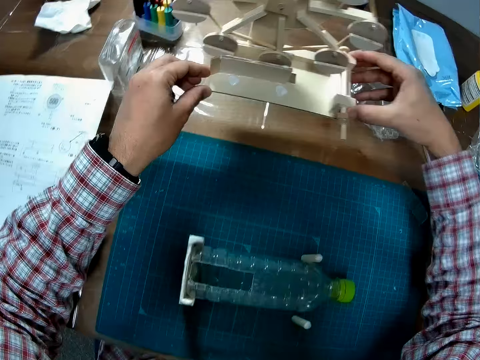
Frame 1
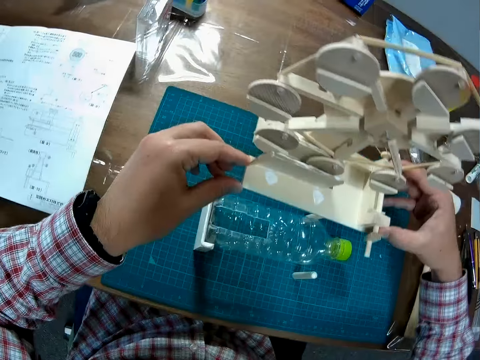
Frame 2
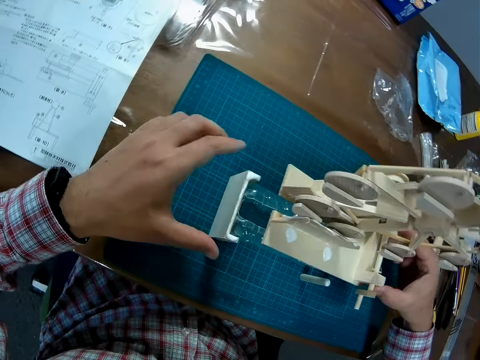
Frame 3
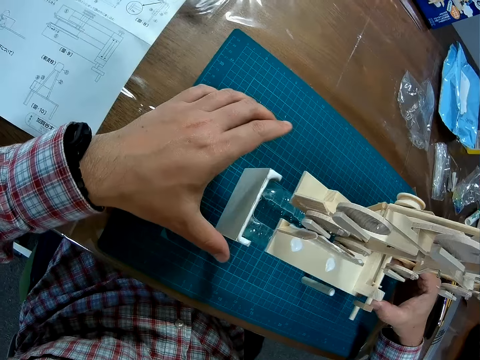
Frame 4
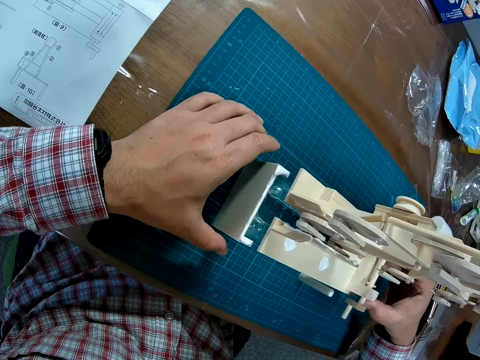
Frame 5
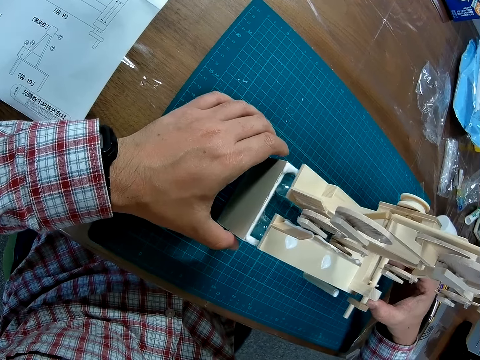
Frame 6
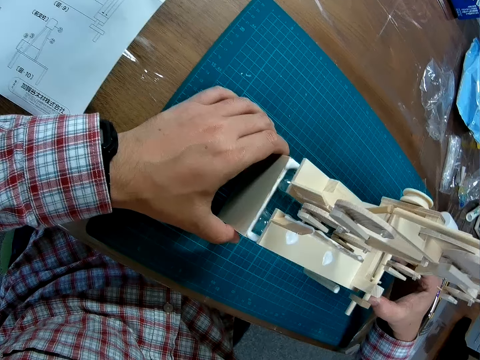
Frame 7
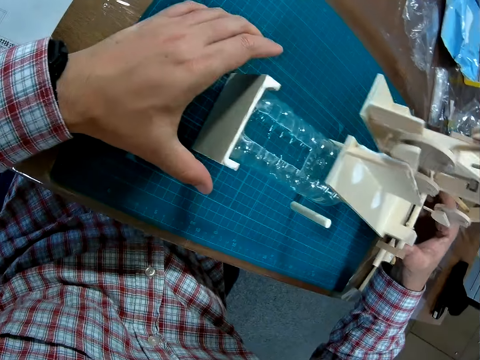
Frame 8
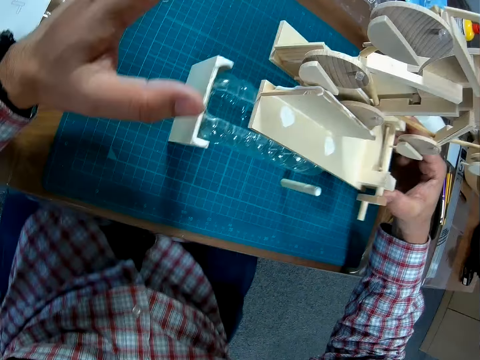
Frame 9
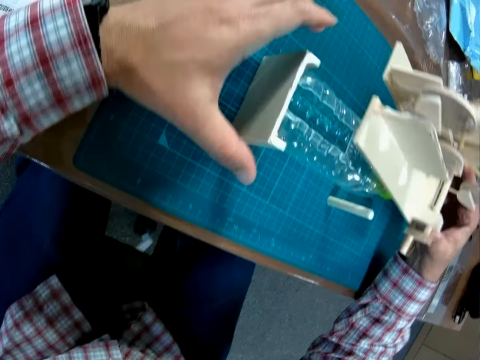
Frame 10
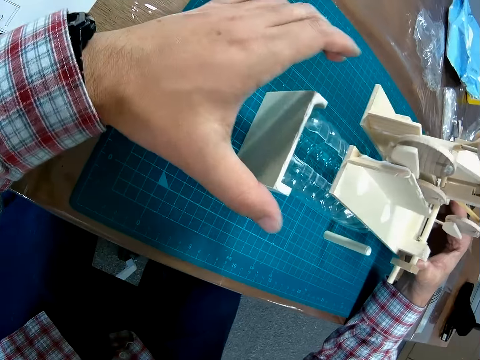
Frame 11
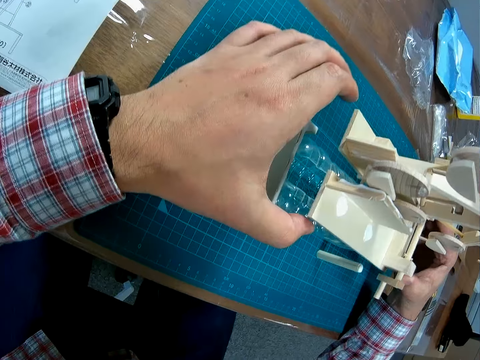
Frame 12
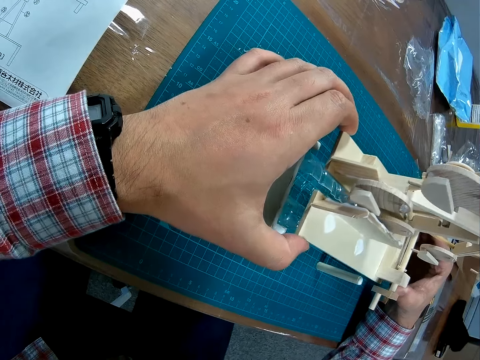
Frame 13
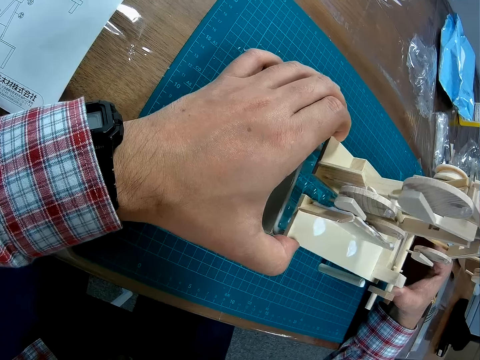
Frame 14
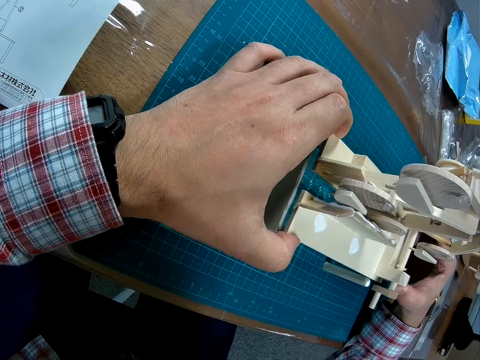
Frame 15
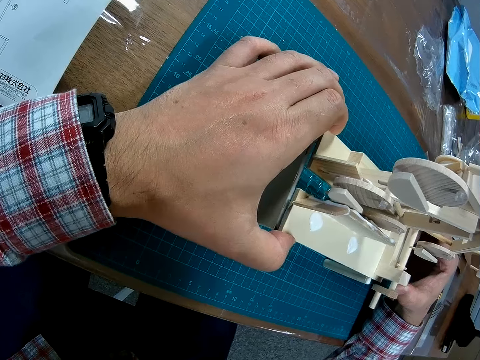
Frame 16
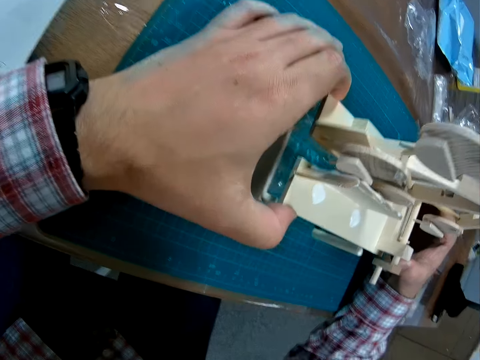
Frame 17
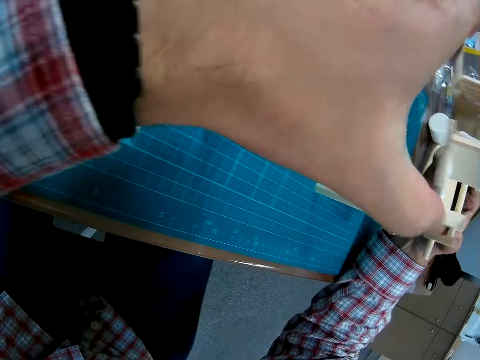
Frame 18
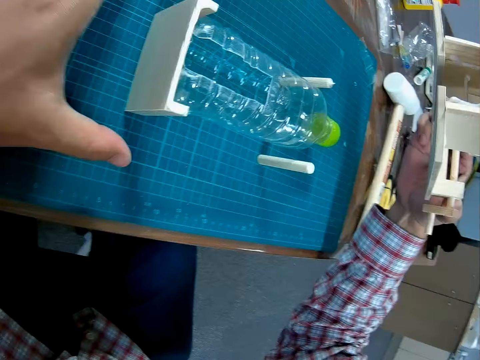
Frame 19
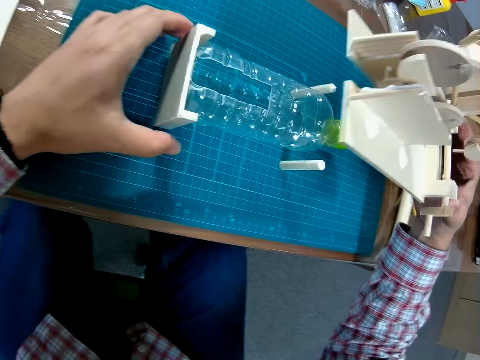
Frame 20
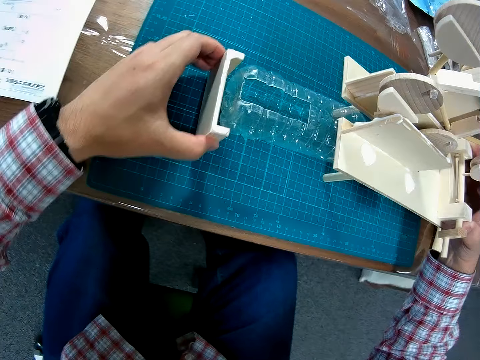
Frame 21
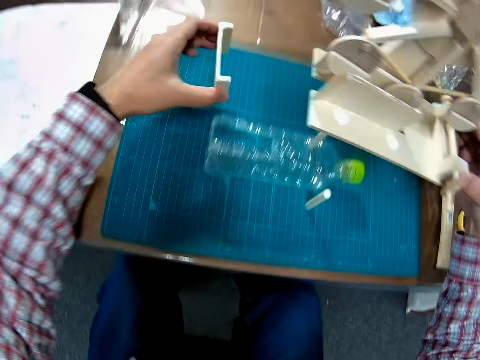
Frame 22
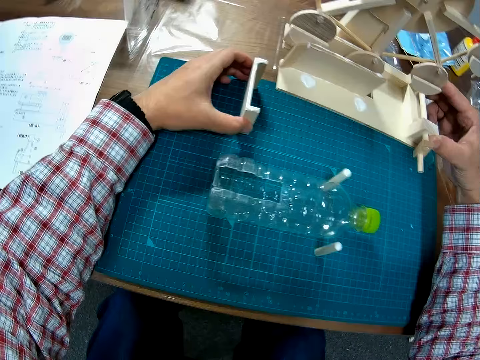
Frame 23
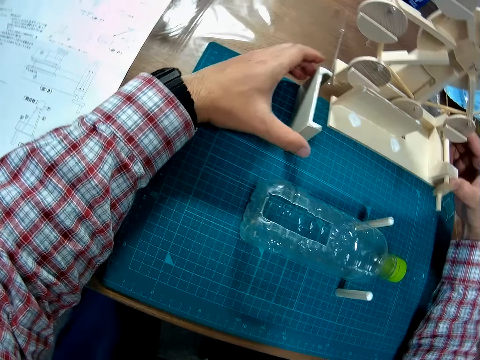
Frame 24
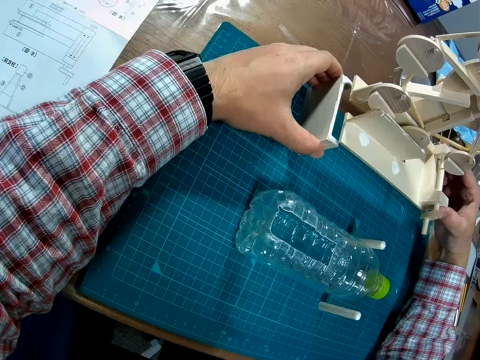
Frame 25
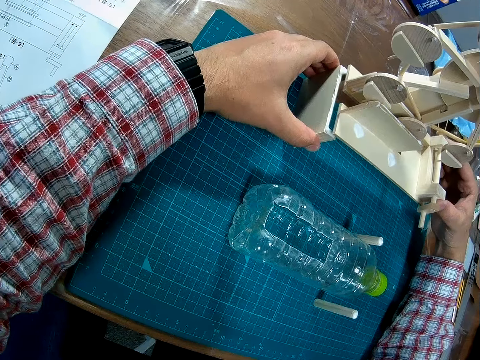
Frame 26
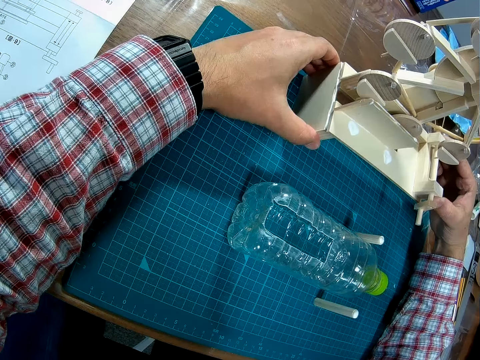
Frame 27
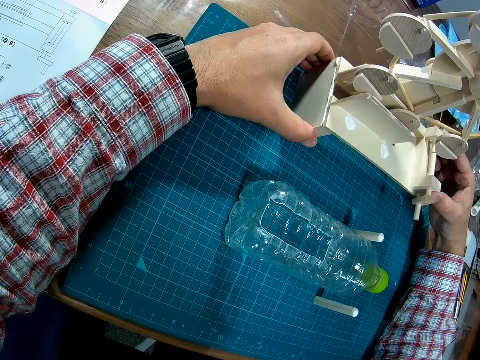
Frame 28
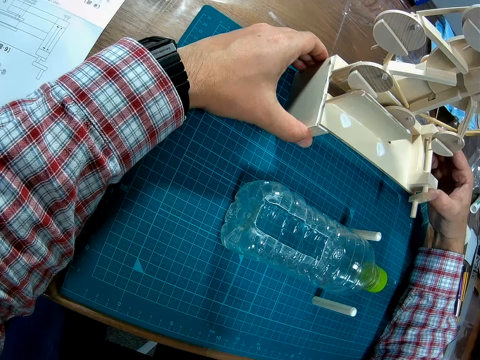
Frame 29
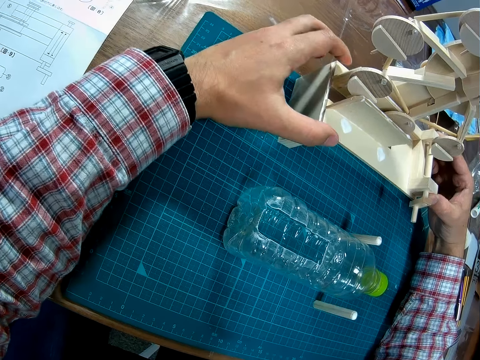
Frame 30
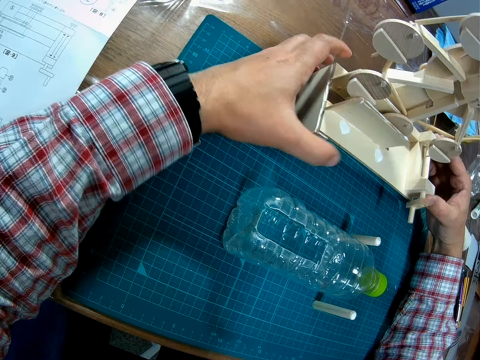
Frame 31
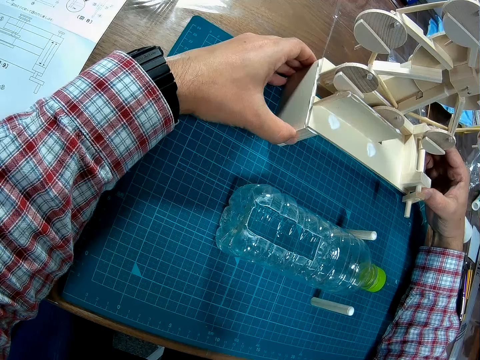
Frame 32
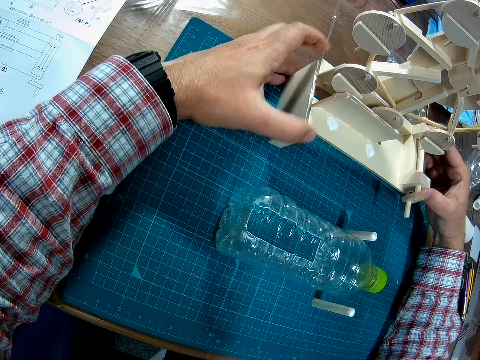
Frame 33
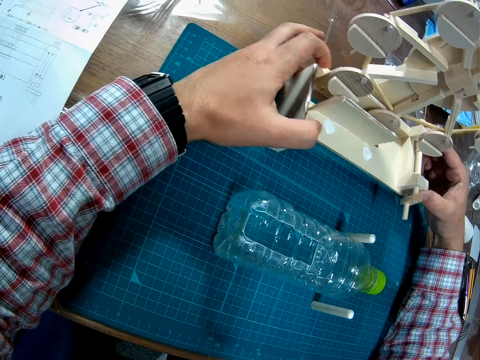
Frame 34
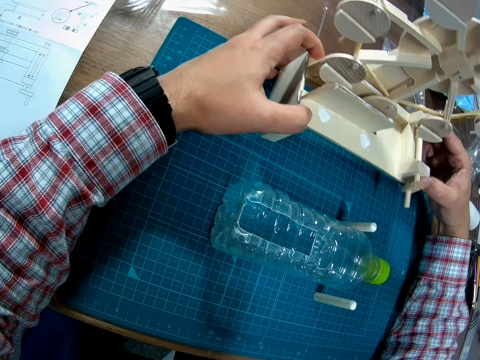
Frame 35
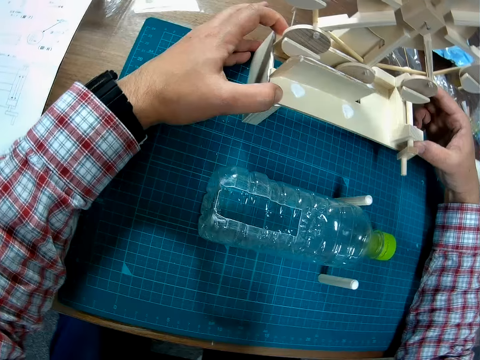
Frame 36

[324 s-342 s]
The camera wearer takes the model wood craft. They steady the wooden piece. They move the wooden piece upward. They attach the assembled piece to the wooden piece.

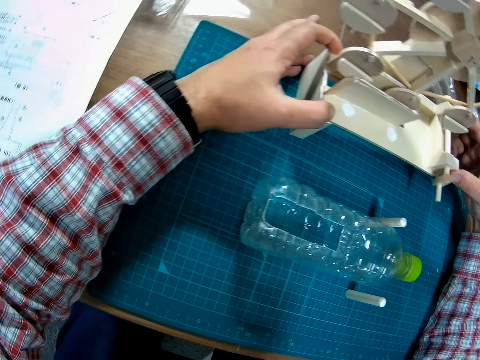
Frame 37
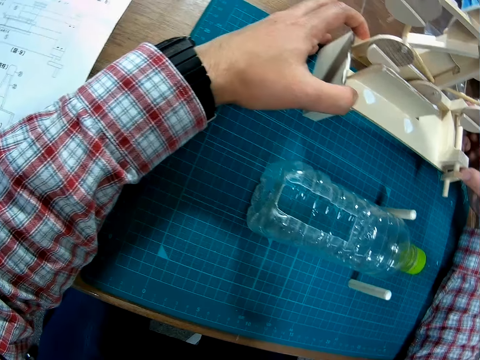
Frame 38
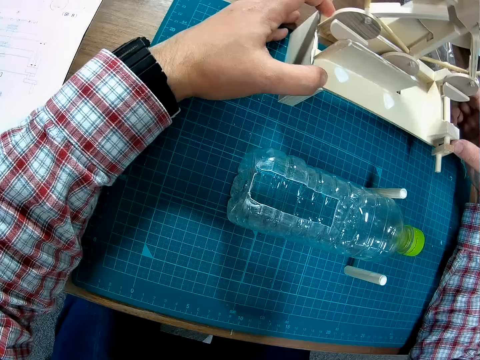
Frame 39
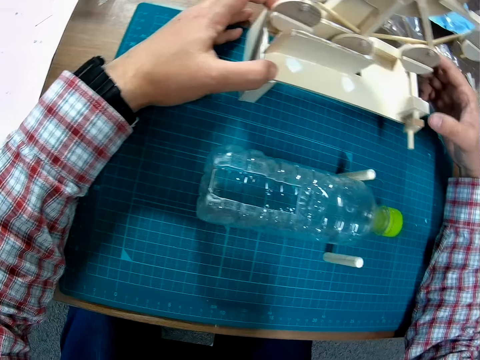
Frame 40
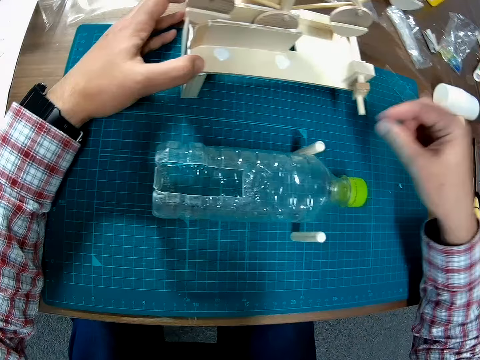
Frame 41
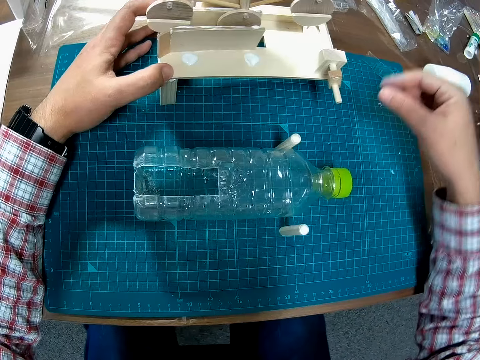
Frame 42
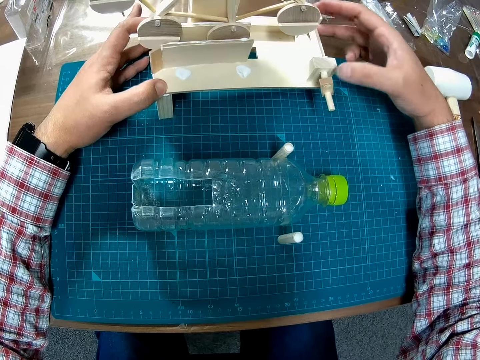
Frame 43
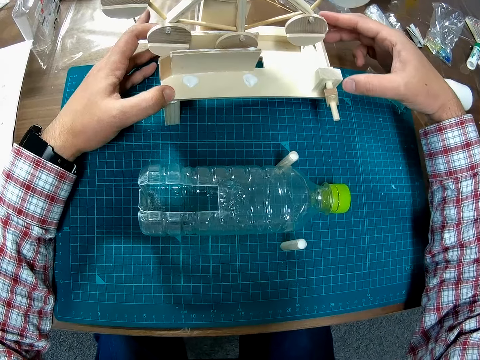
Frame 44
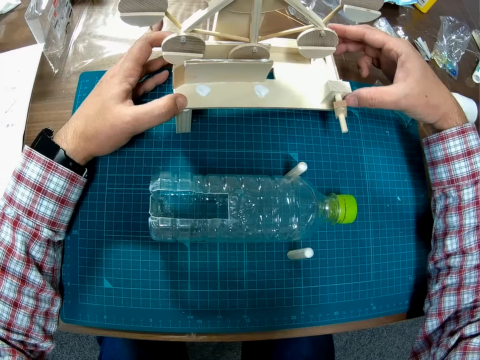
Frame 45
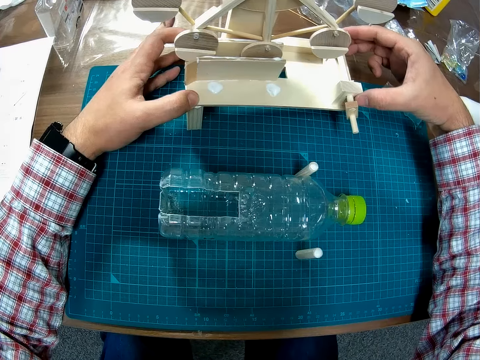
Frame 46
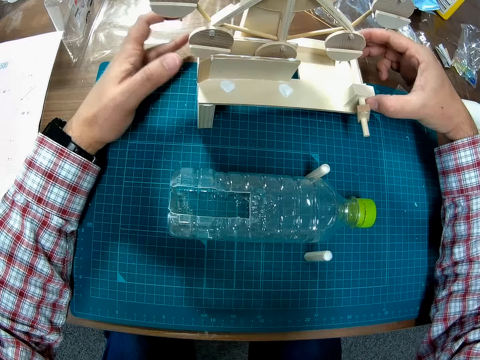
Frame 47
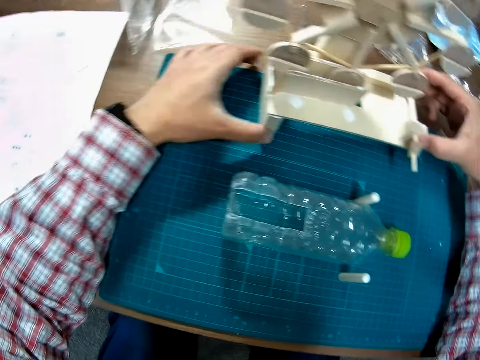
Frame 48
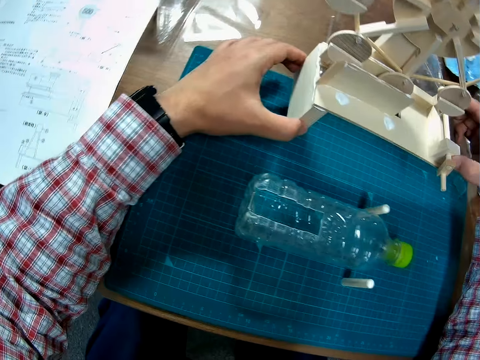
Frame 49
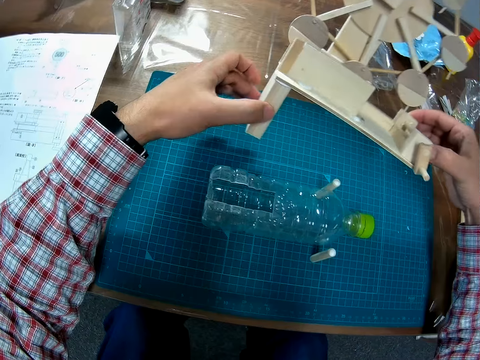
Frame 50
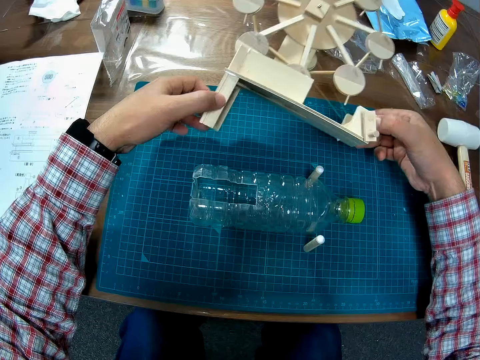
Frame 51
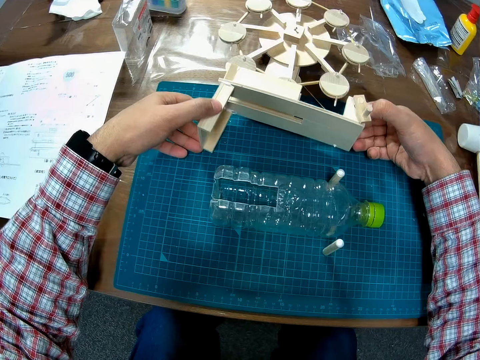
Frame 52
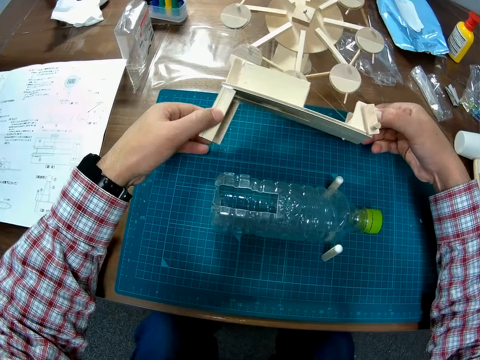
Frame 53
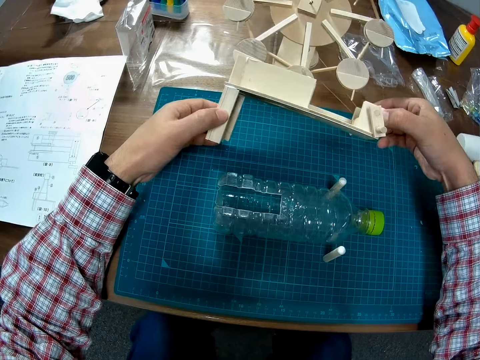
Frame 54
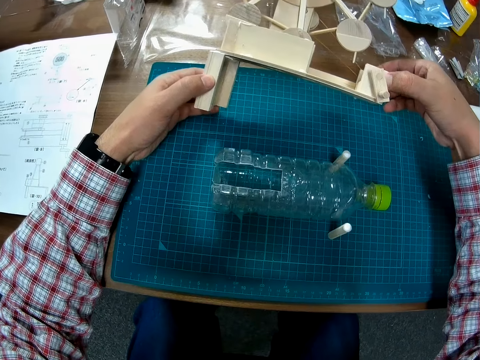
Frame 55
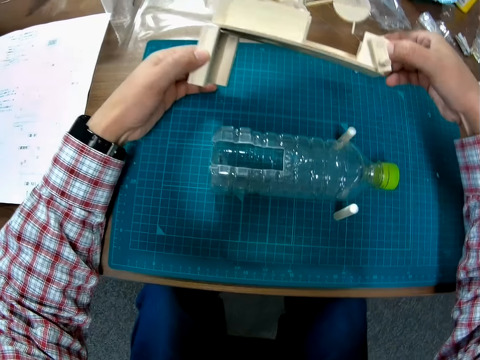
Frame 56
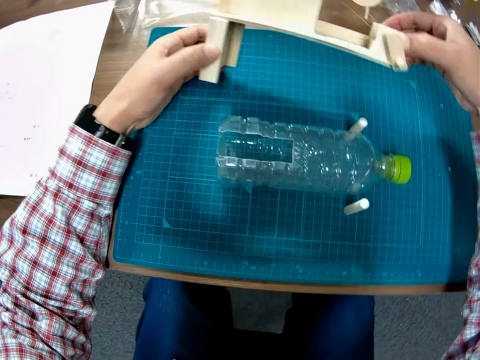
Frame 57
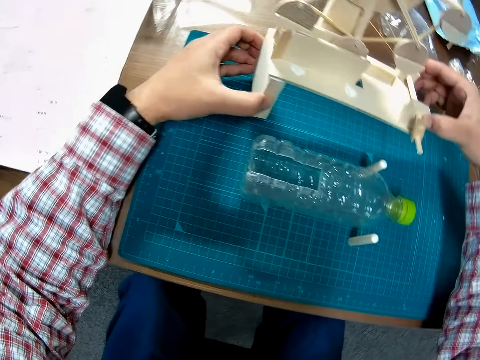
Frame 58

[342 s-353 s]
The camera wearer turns the assembled piece.
